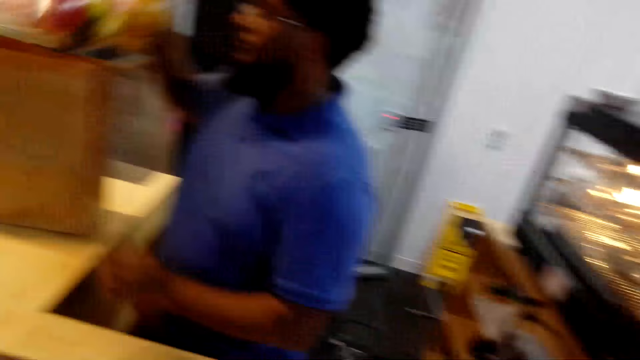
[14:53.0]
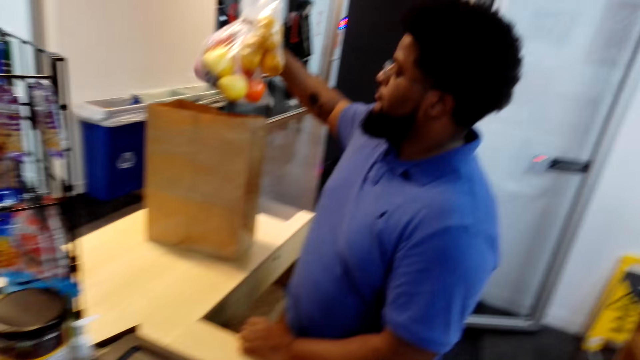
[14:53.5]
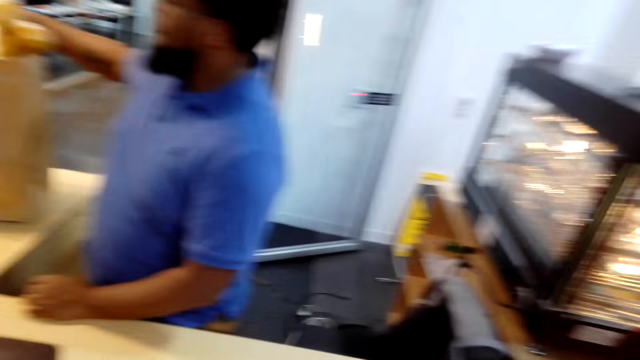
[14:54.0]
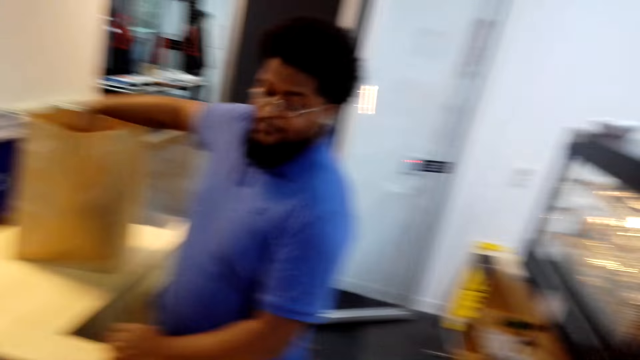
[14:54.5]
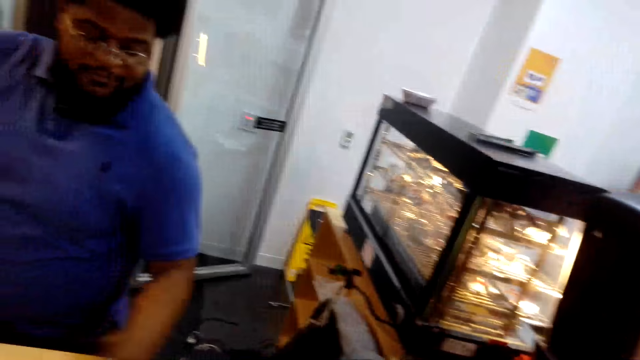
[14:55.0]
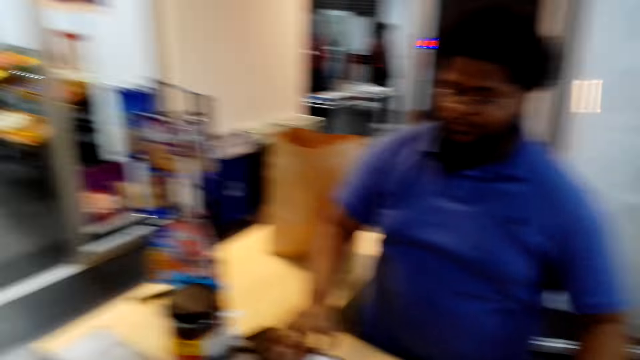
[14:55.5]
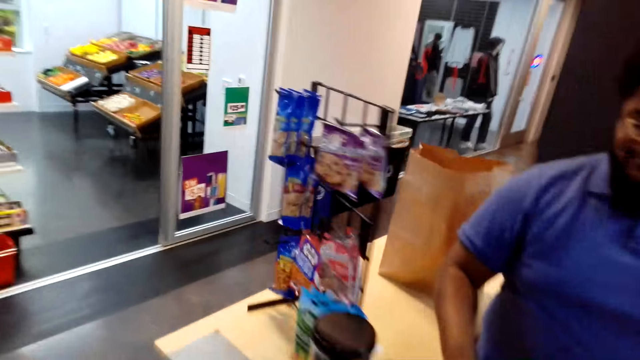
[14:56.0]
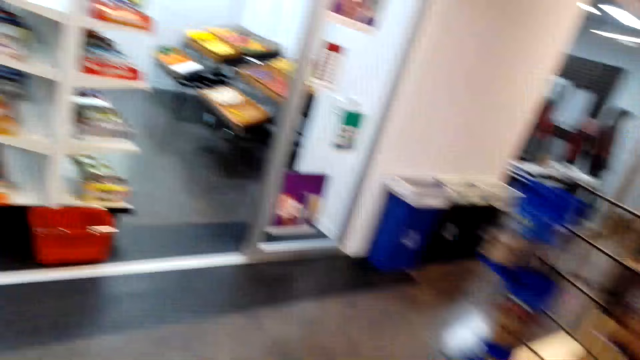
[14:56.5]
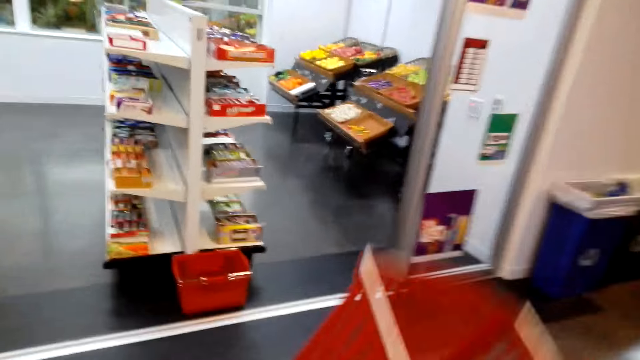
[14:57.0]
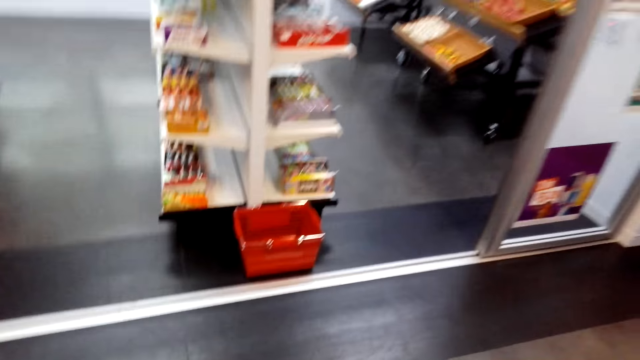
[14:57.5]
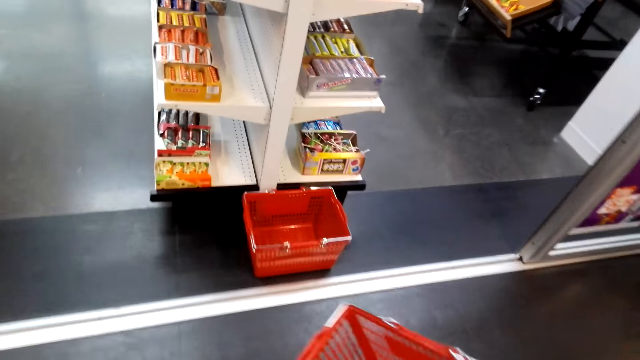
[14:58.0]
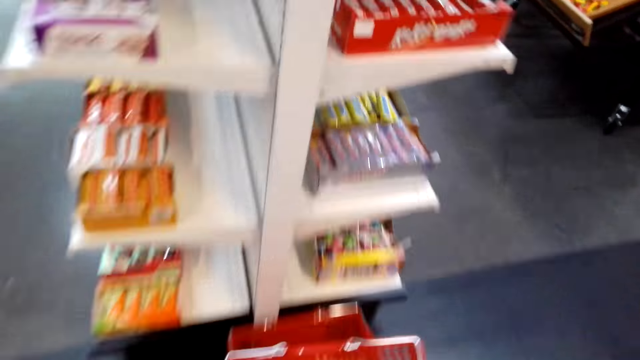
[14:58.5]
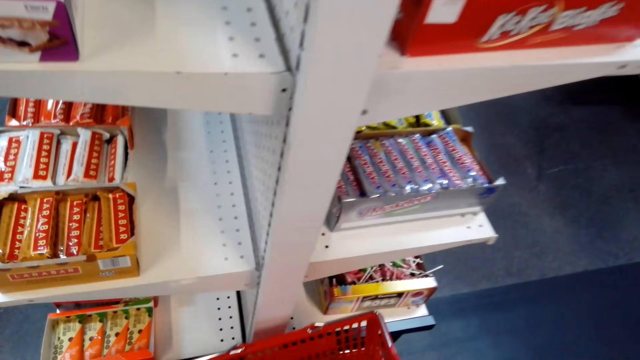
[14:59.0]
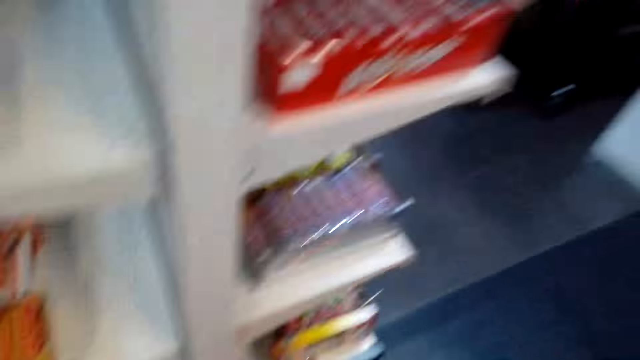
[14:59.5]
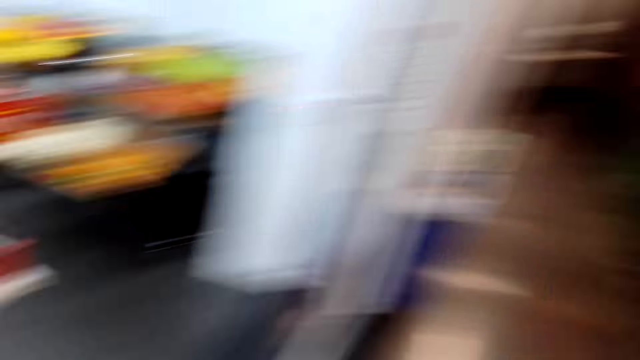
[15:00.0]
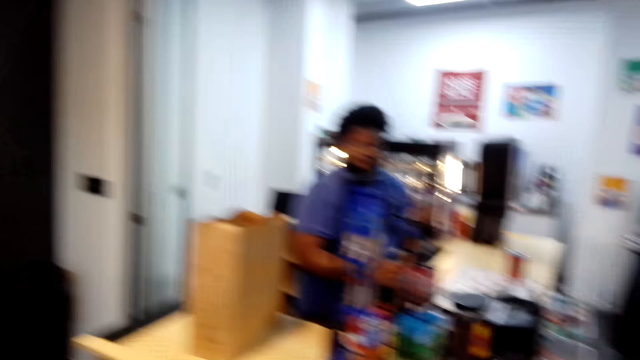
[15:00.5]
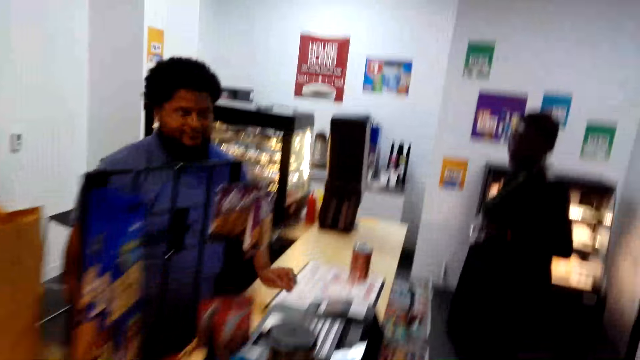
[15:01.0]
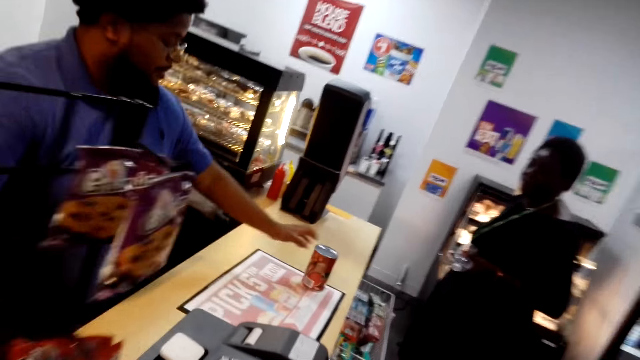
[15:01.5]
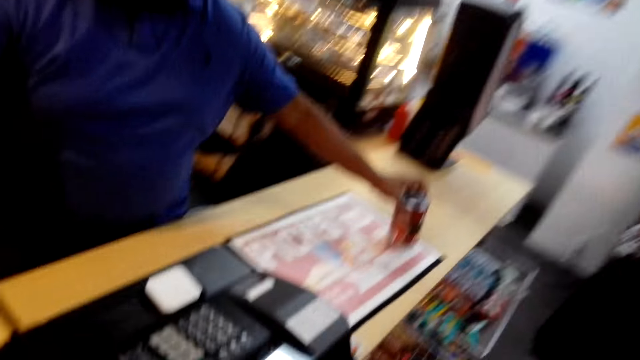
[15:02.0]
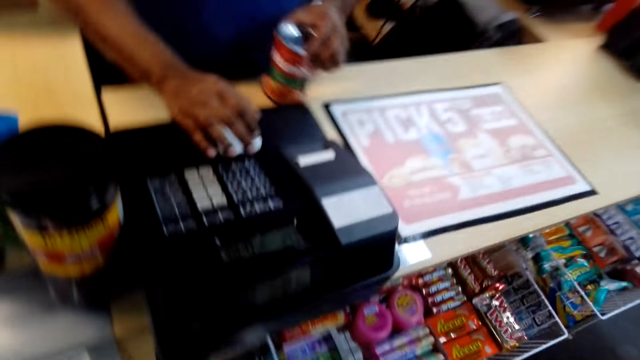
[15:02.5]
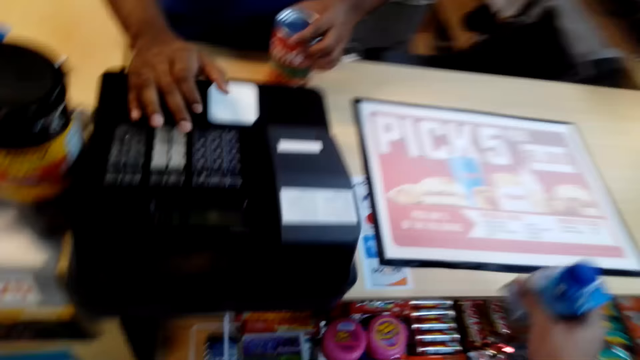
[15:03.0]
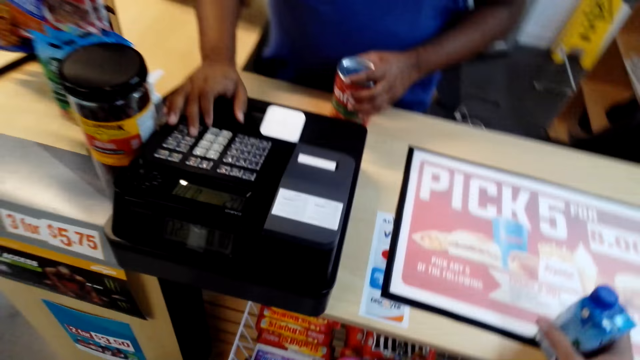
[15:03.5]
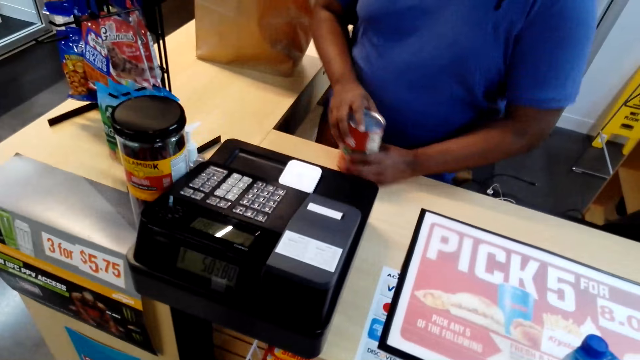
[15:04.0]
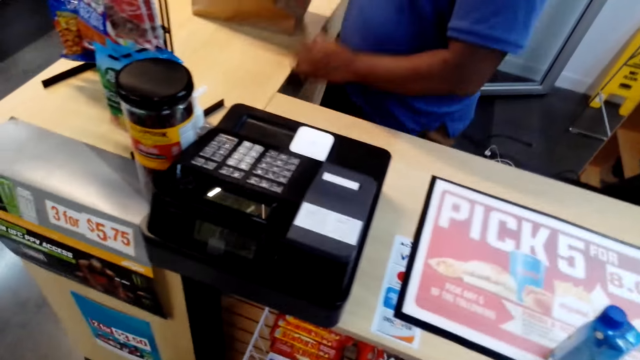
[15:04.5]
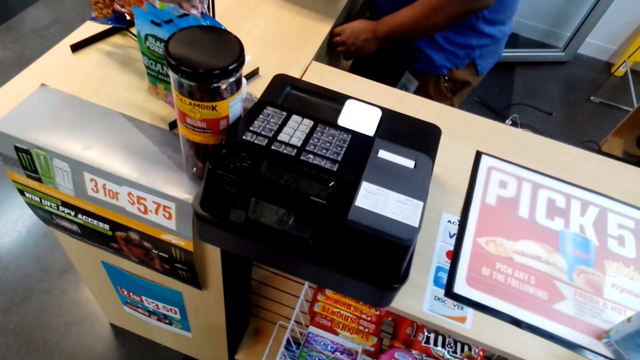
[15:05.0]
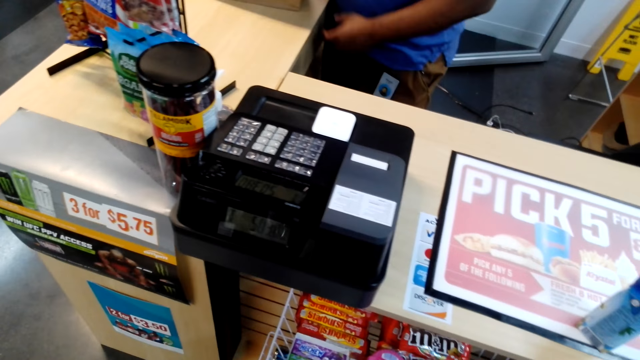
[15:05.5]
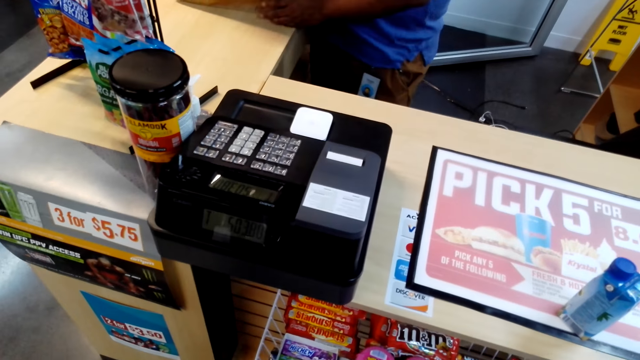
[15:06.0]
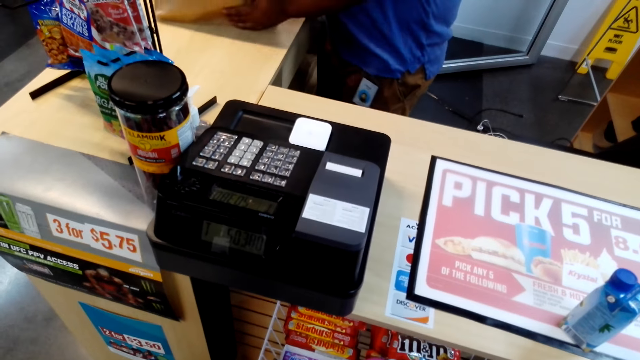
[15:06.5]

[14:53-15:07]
A man puts fruits in a bag. The man picks up the shopping basket. The camera wearer walks around the supermarket. They put down the basket. The man throws the shopping basket on the other. The camera wearer walks around the supermarket. The man picks up something. The man presses the point of sales system. The camera wearer places the water bottle on the table. The man moves the bag.

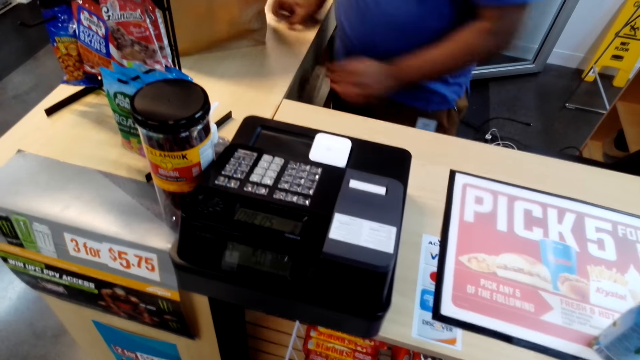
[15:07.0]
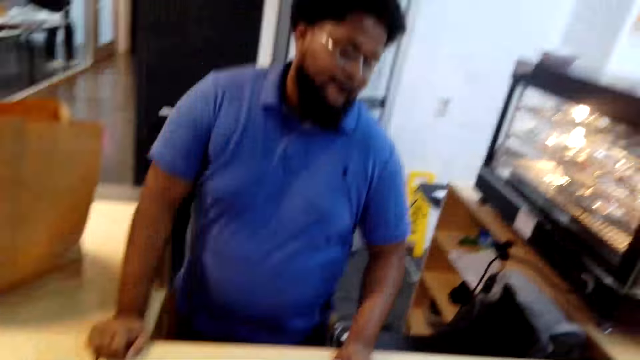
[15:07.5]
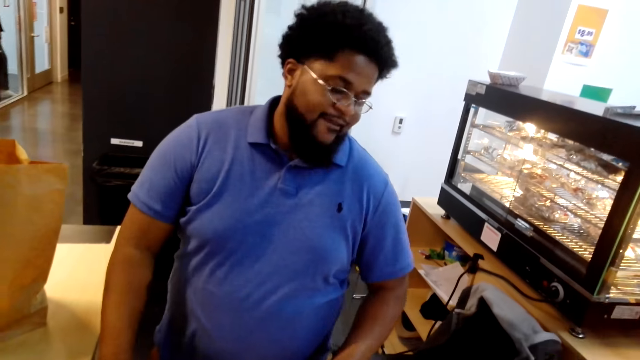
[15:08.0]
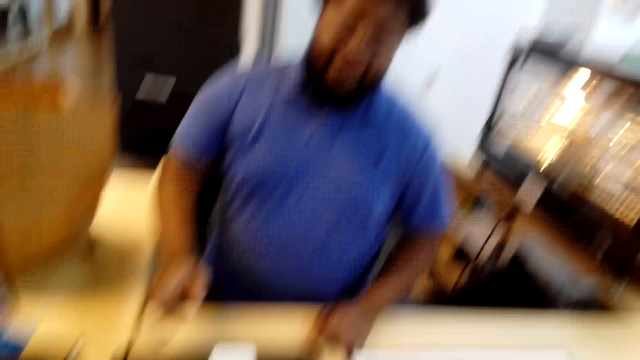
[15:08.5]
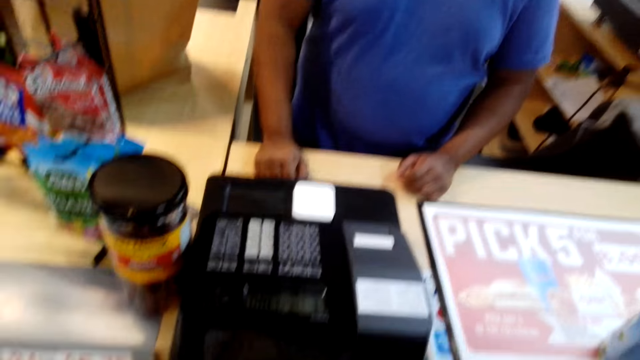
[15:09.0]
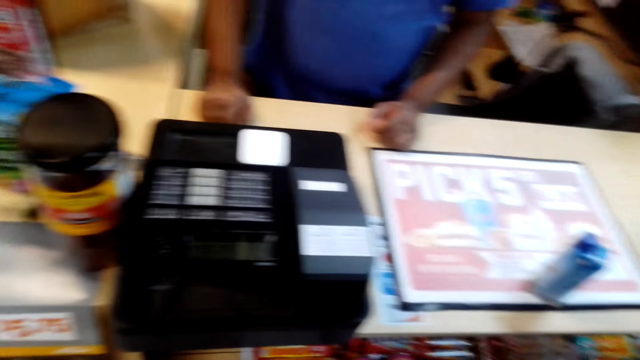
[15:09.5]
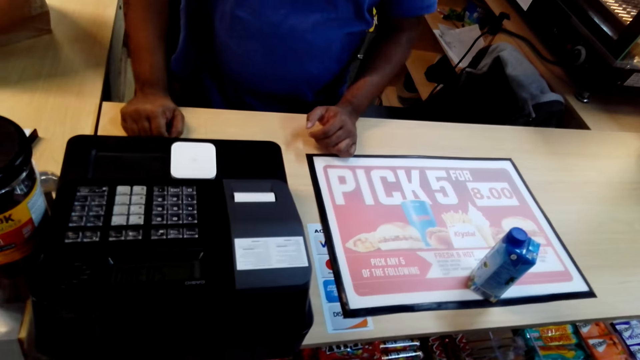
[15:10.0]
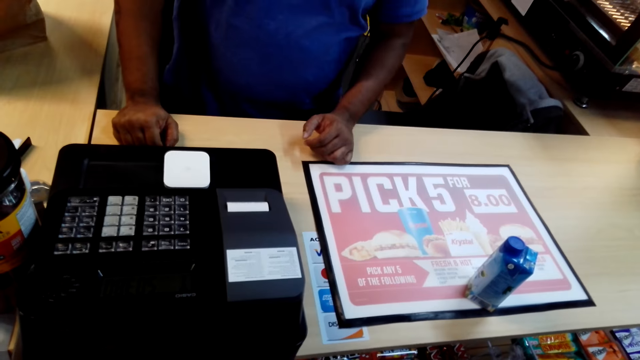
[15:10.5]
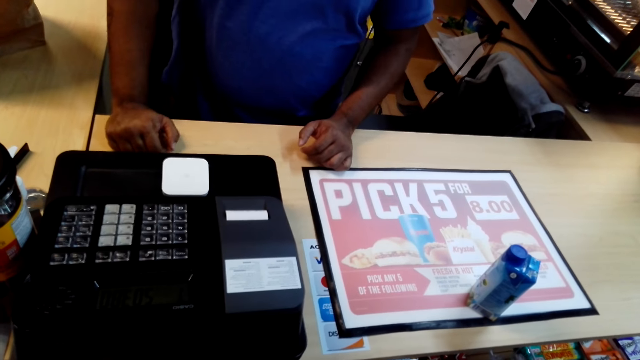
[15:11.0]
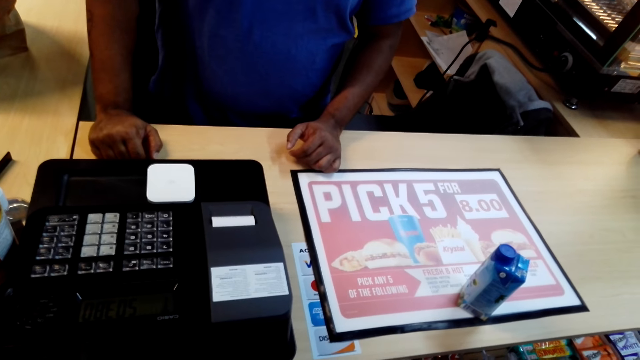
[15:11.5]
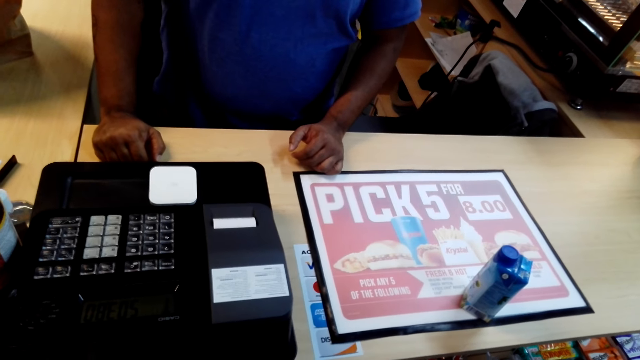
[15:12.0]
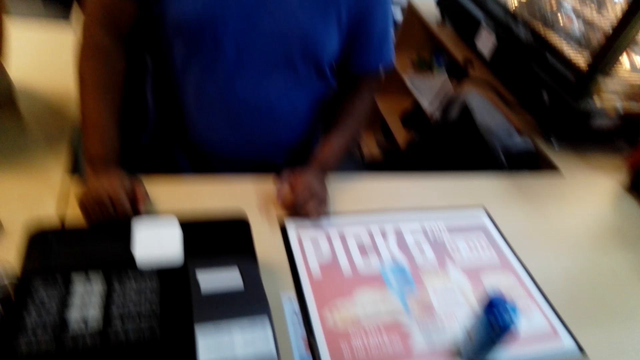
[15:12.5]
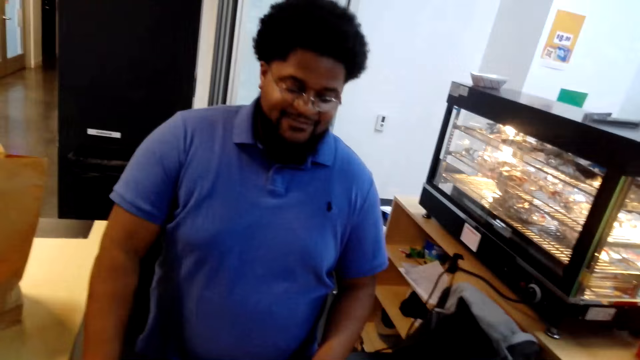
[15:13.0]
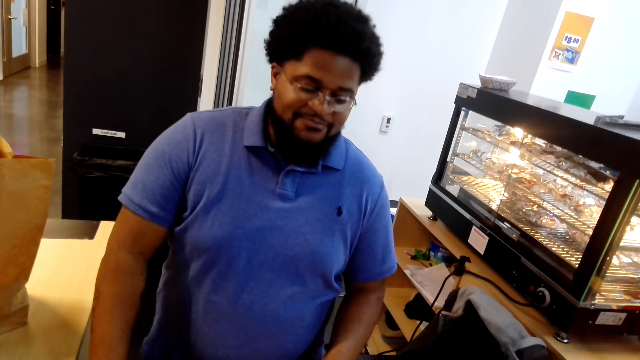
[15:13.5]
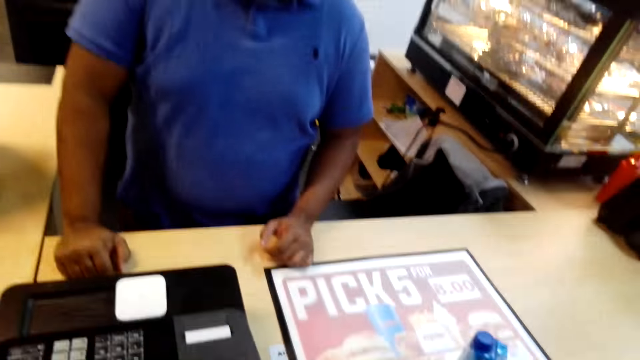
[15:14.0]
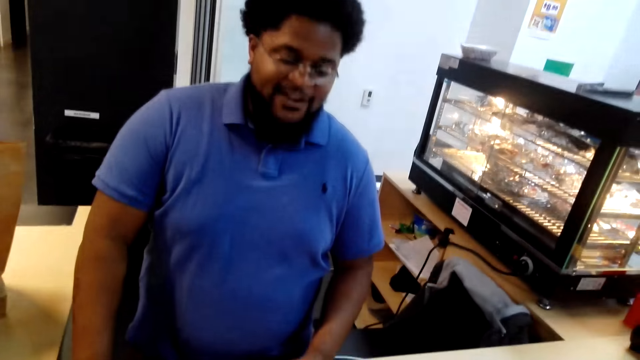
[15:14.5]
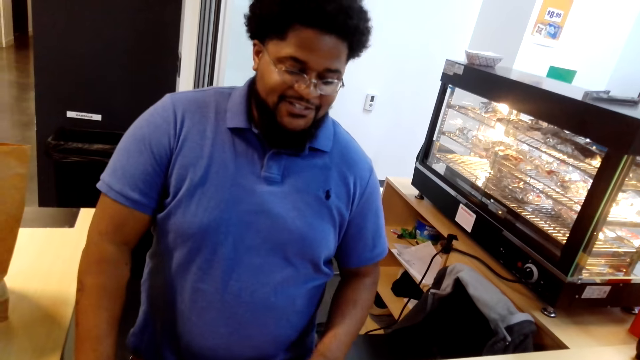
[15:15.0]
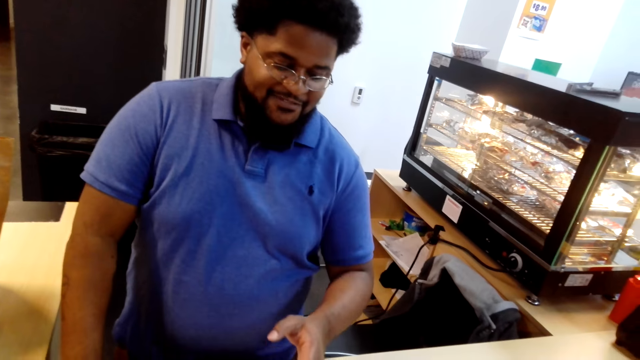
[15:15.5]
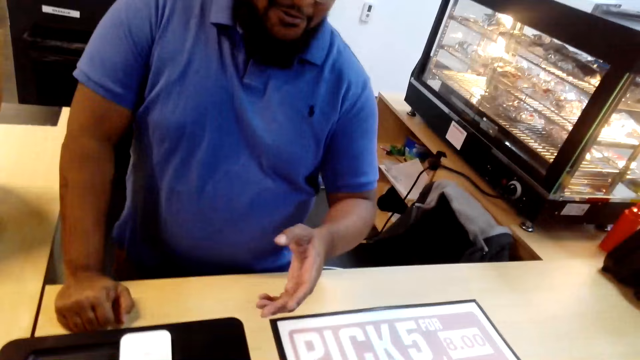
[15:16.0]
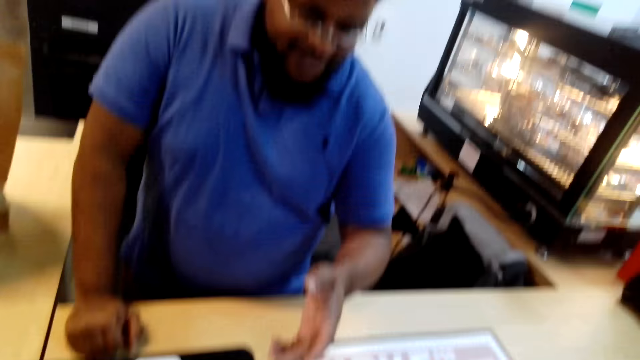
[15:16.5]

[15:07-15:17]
A man puts something in a bag. The man rests his hand on the counter. The camera wearer talks to the man. The man shakes his head. The man receives money. The man talks to the camera wearer.
